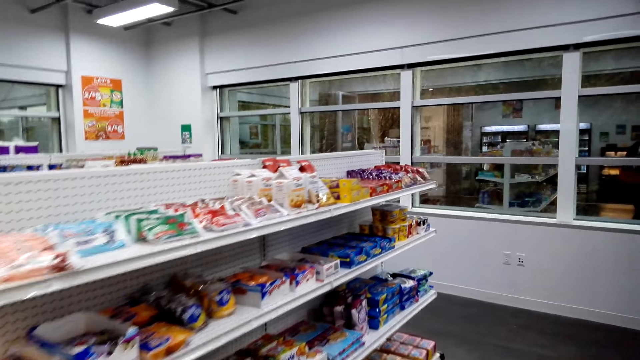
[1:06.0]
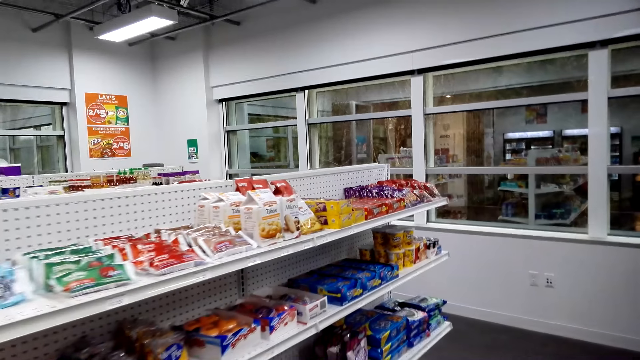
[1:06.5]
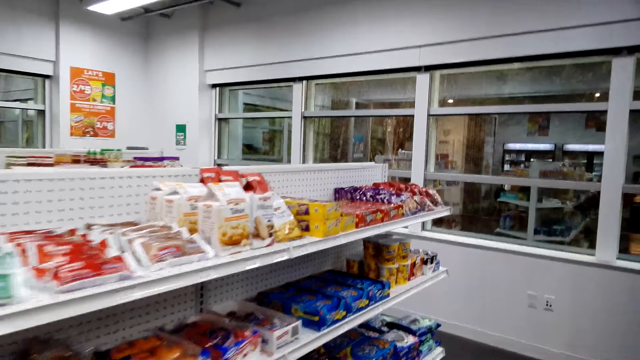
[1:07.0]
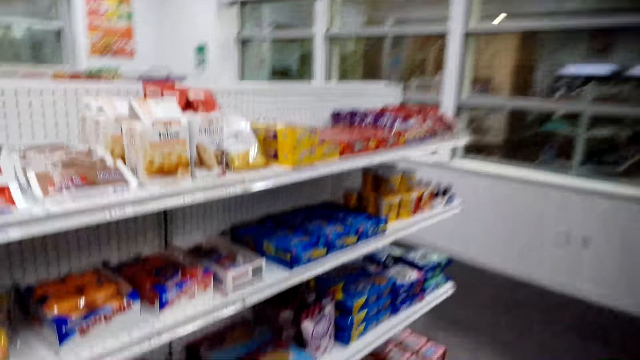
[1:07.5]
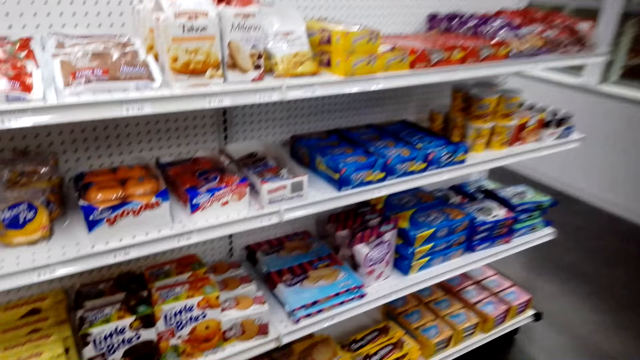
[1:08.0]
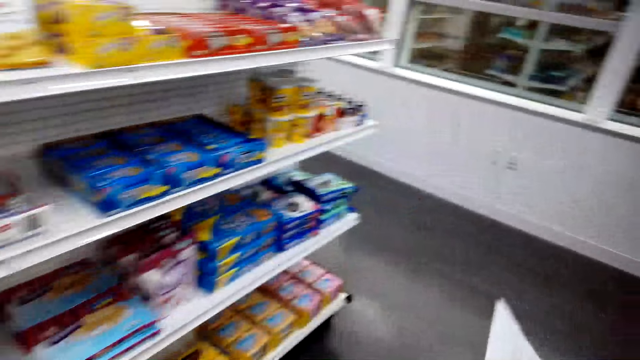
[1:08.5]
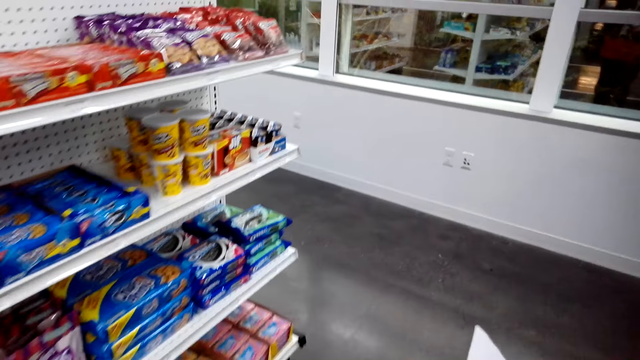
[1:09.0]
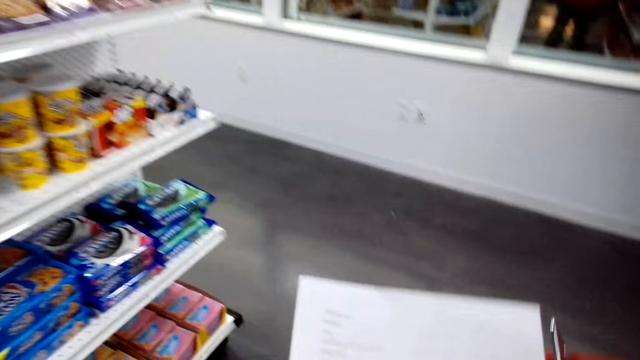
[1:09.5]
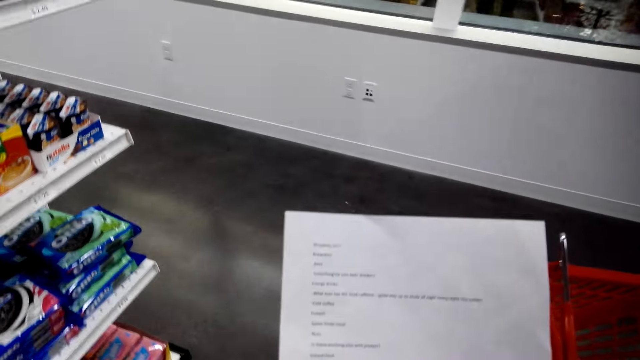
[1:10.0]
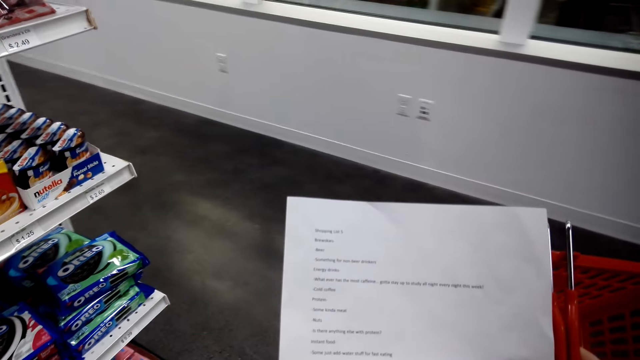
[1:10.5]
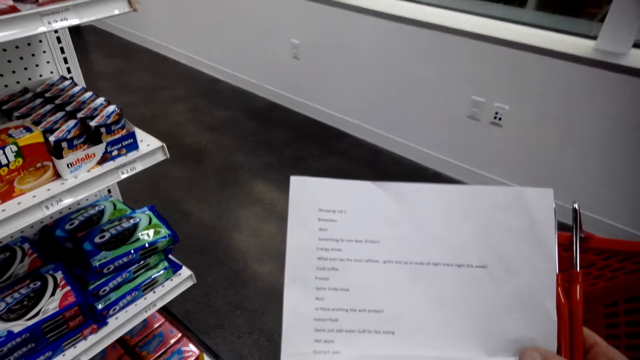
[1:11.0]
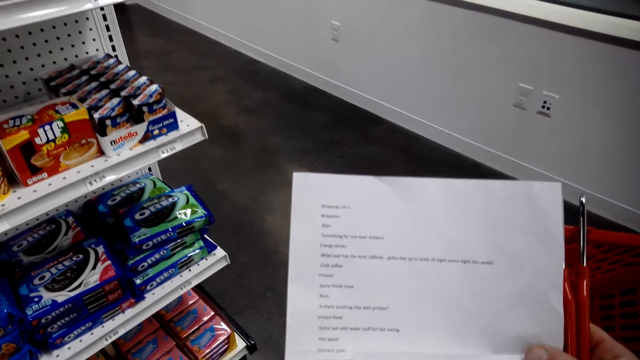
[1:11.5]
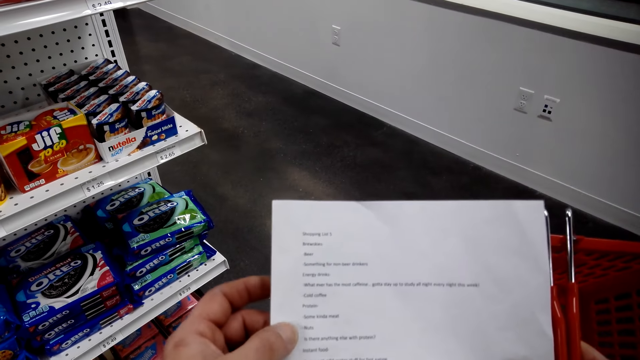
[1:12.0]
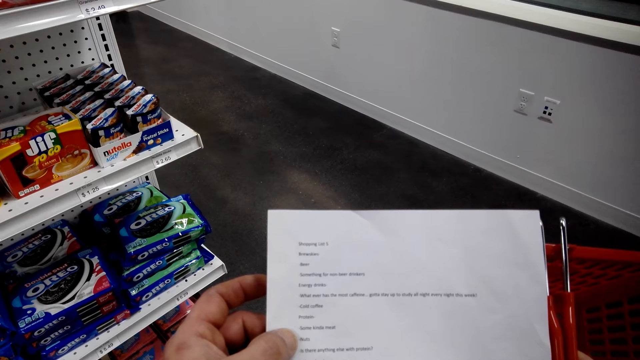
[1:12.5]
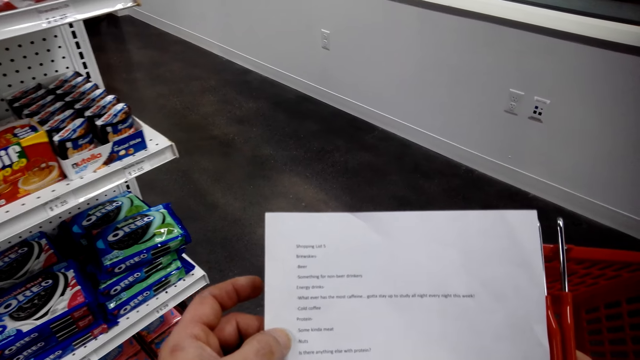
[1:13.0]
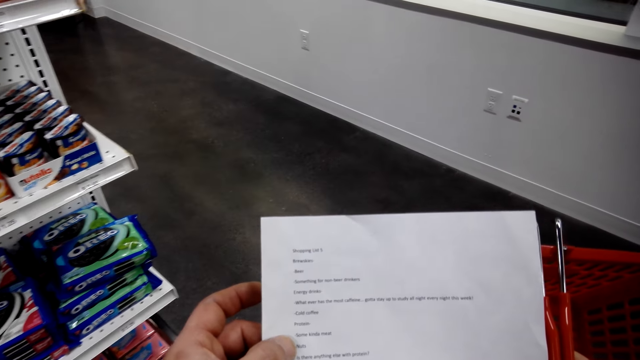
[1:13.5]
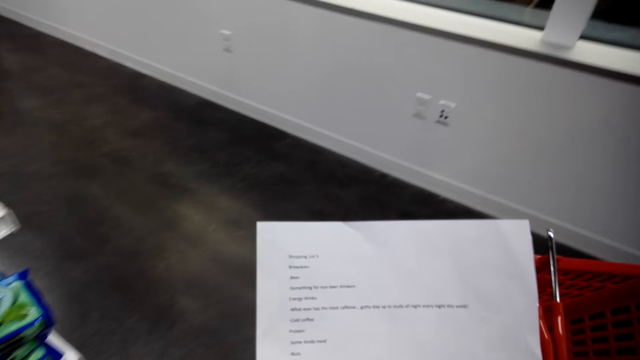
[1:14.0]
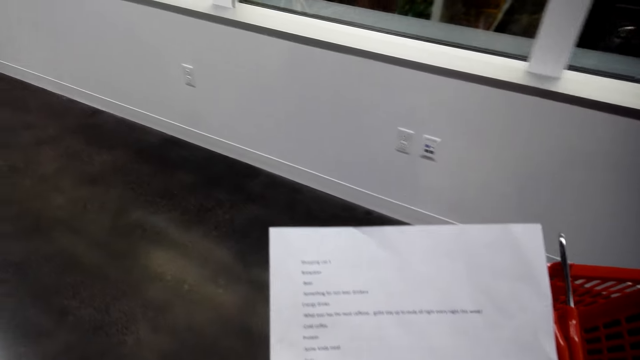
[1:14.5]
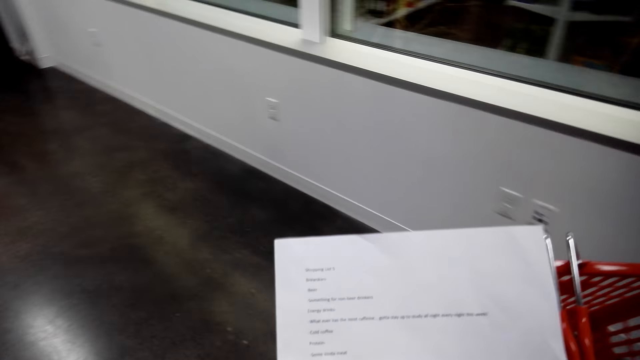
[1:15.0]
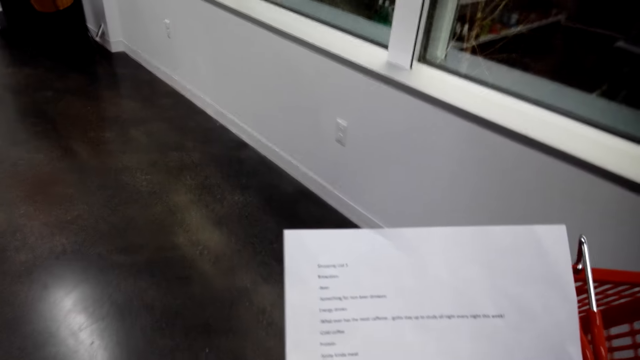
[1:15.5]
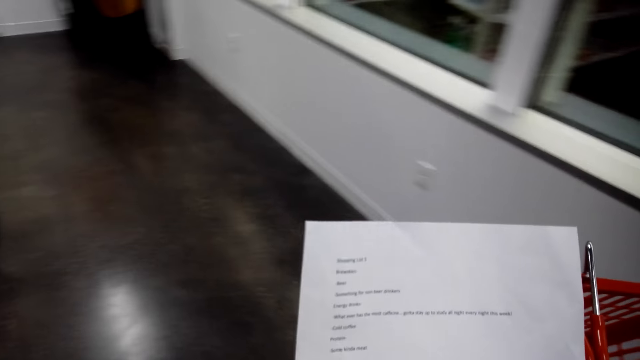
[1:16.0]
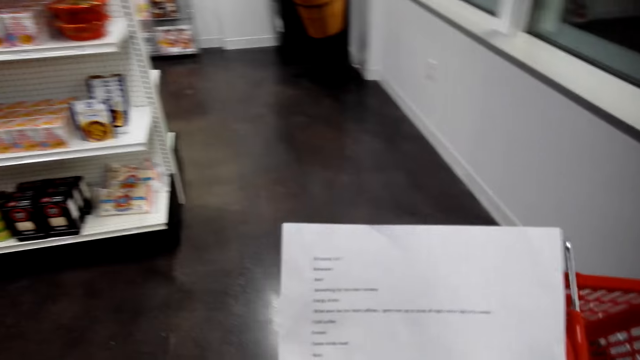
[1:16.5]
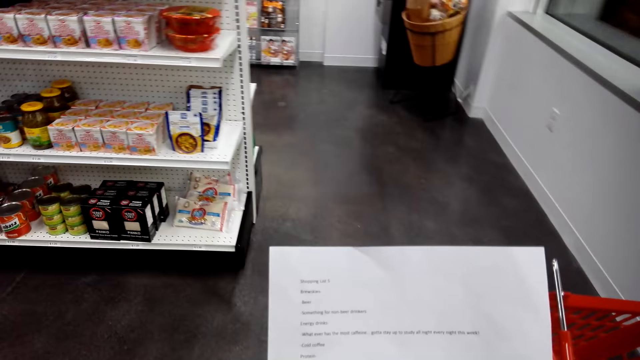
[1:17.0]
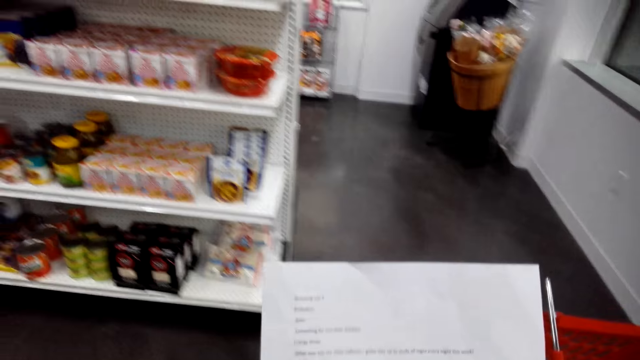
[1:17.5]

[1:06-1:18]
The camera wearer reads the shopping list paper.

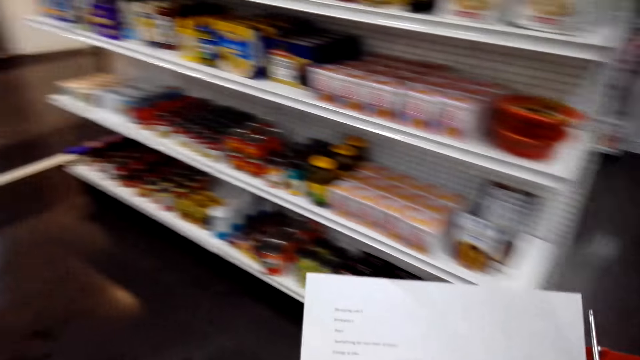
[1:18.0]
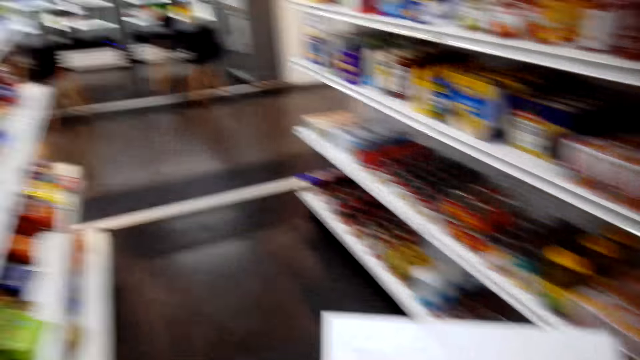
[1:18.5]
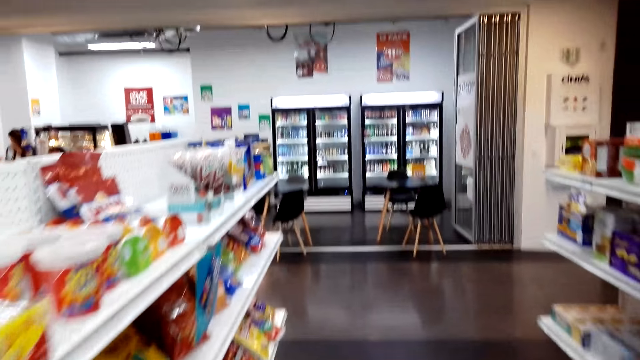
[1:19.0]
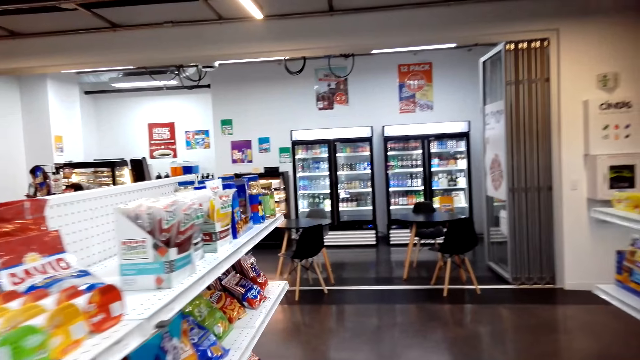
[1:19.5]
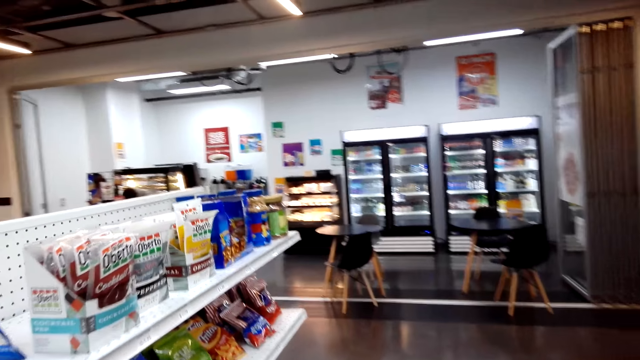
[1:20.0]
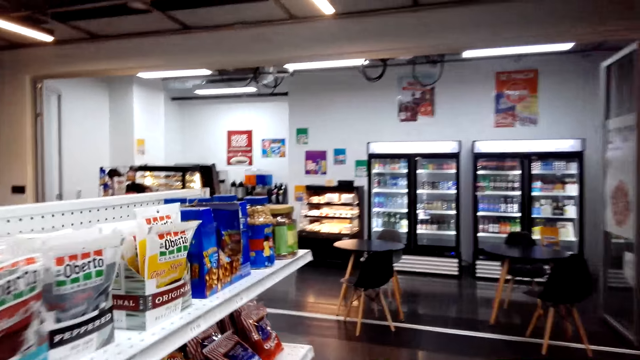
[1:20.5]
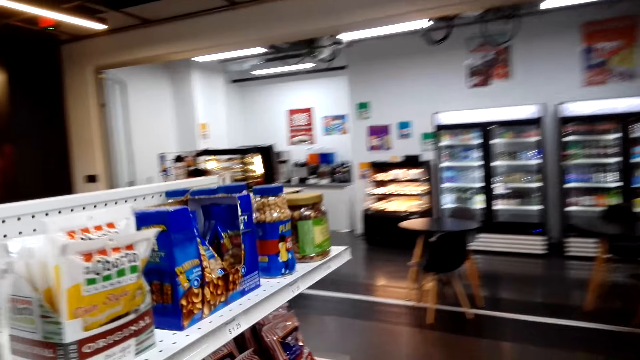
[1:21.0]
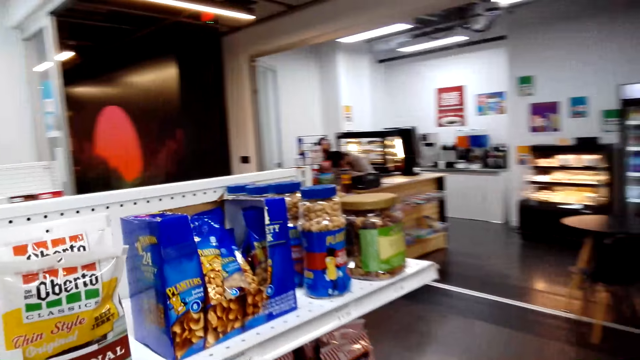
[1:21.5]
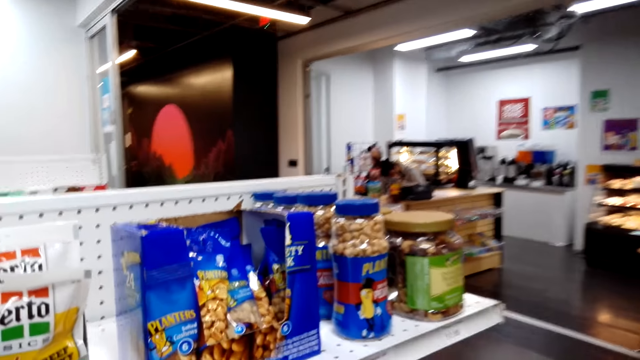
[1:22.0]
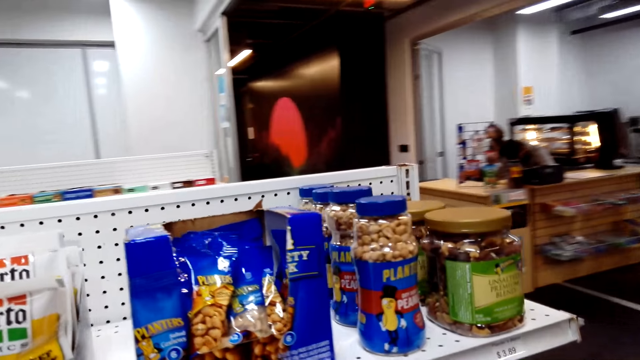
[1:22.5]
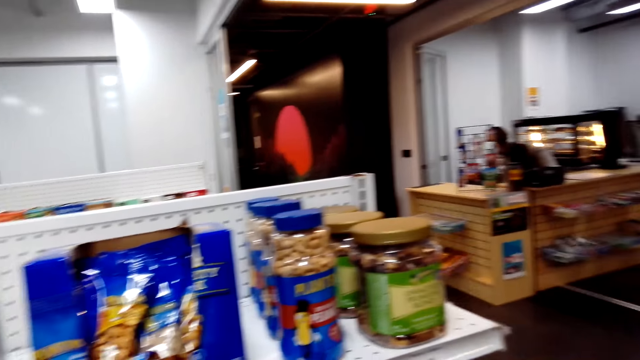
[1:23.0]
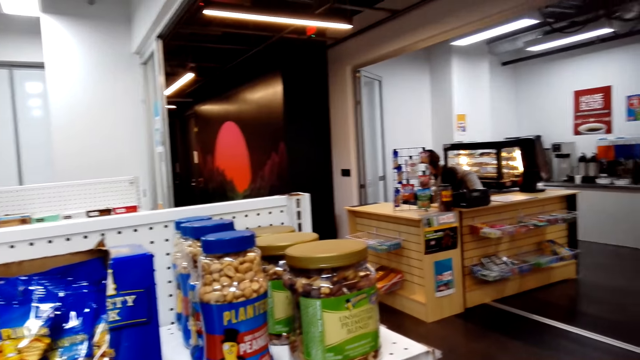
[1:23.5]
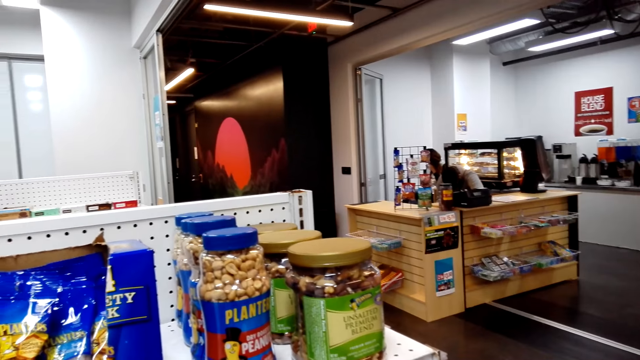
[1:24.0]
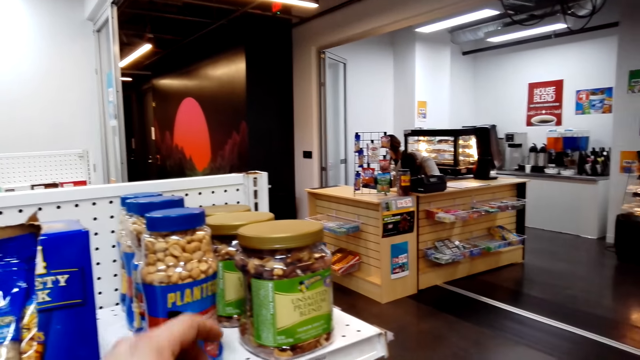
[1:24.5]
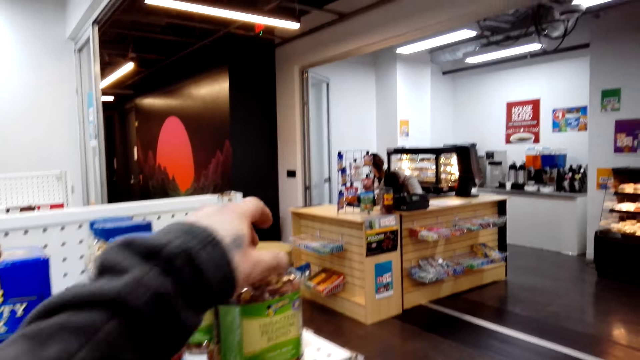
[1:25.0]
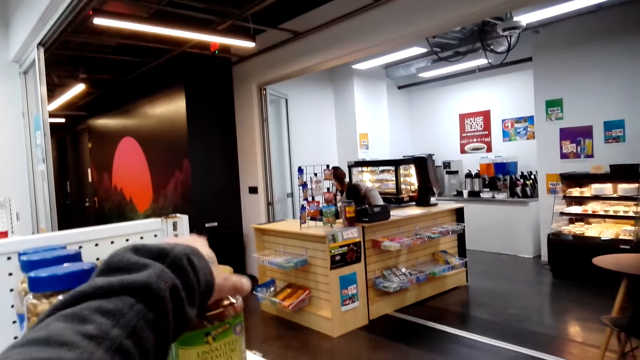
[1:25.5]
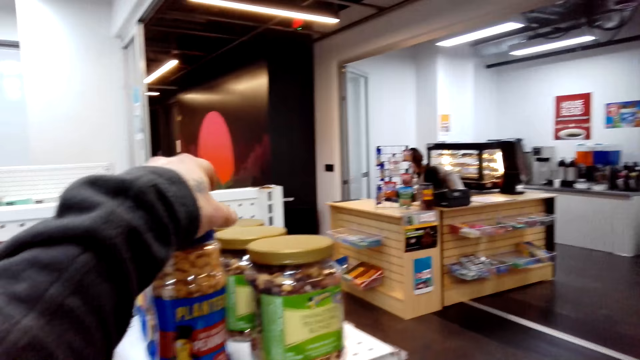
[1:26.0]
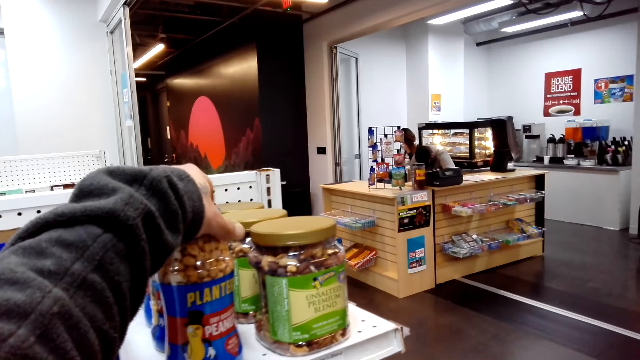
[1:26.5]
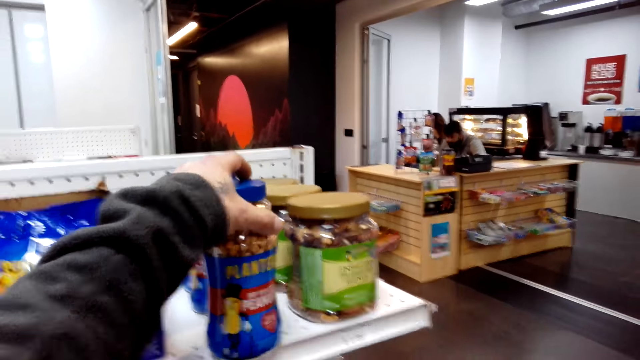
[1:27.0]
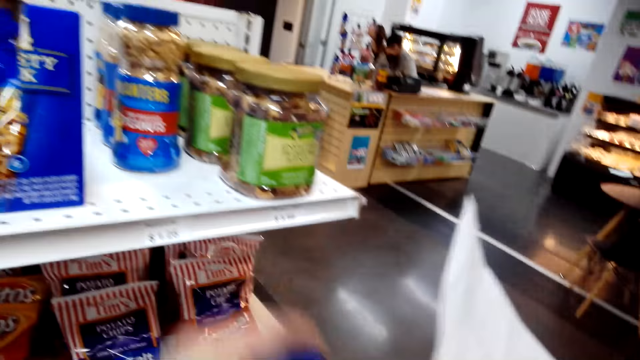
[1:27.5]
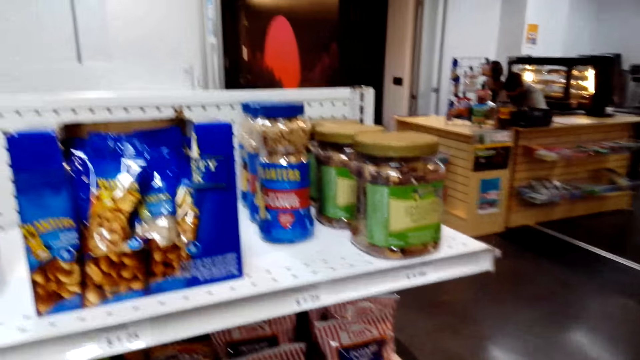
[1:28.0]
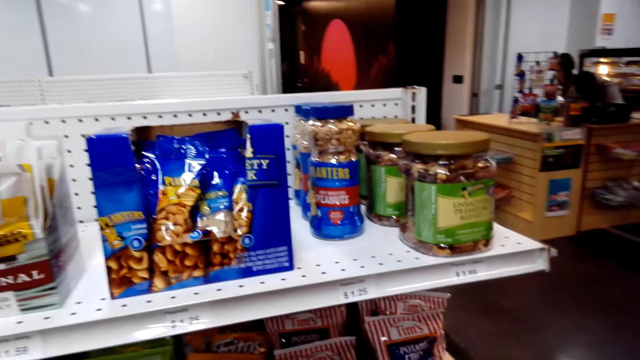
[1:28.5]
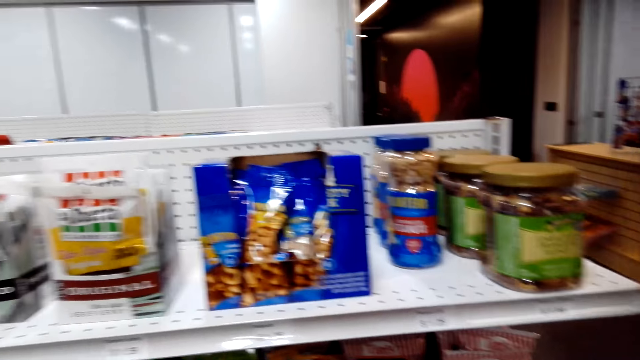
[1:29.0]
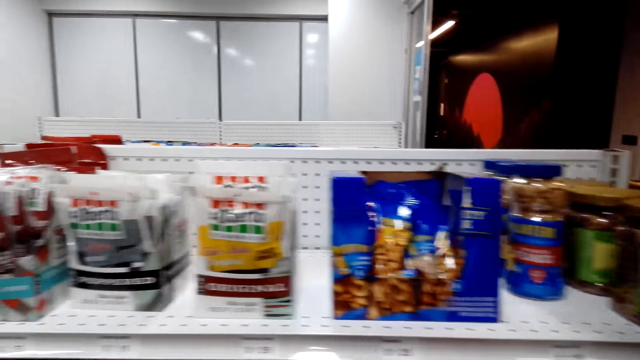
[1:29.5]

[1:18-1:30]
The camera wearer is picking a can of nuts.
